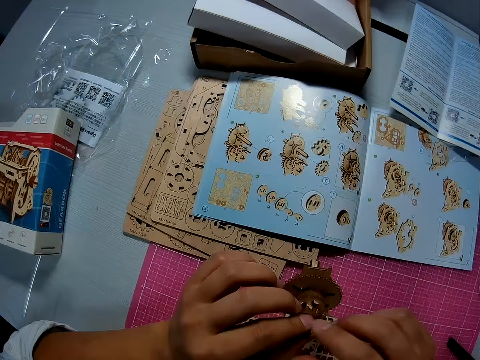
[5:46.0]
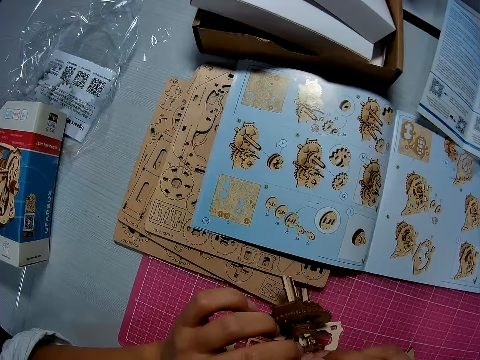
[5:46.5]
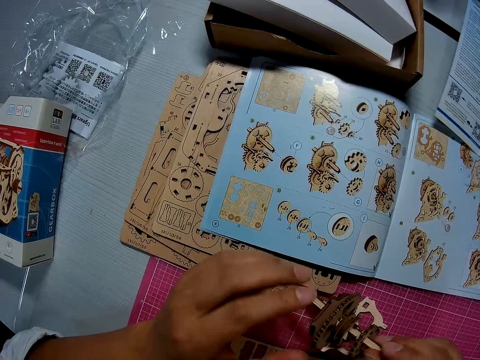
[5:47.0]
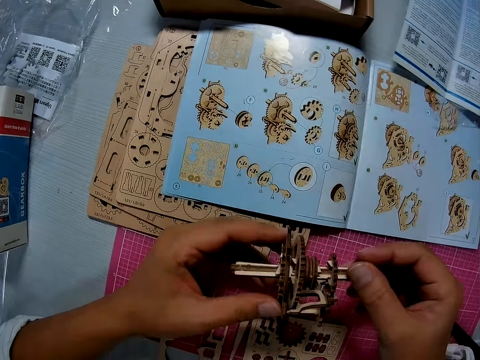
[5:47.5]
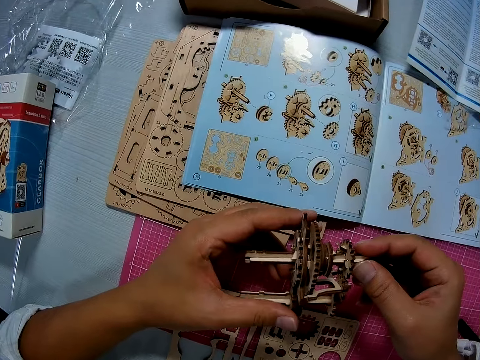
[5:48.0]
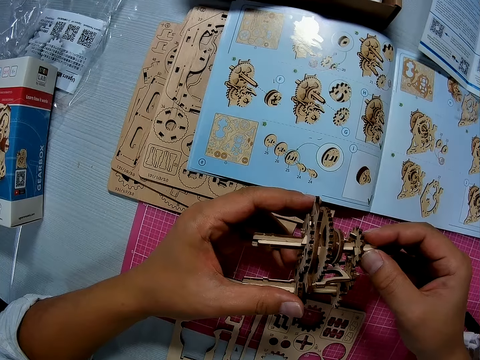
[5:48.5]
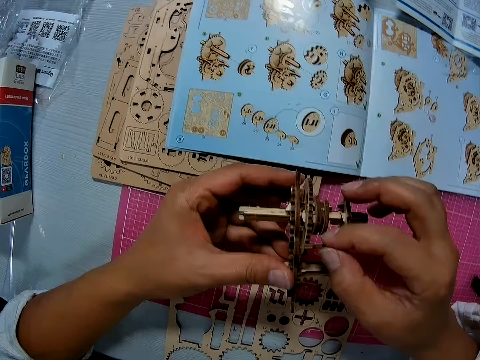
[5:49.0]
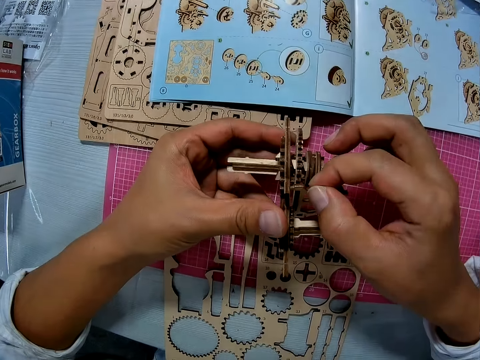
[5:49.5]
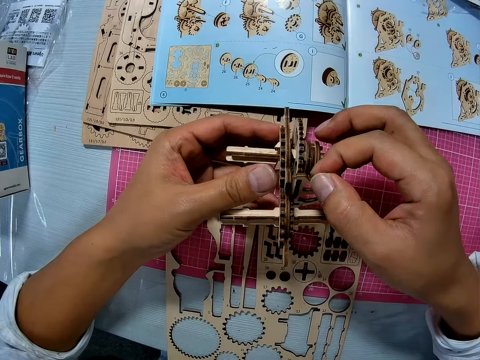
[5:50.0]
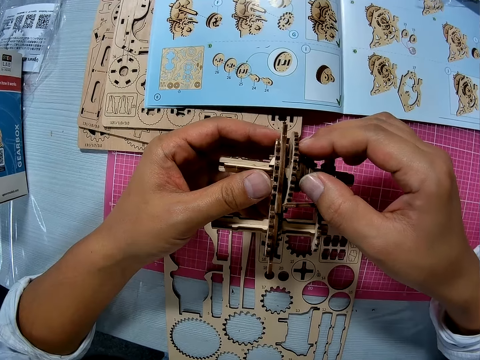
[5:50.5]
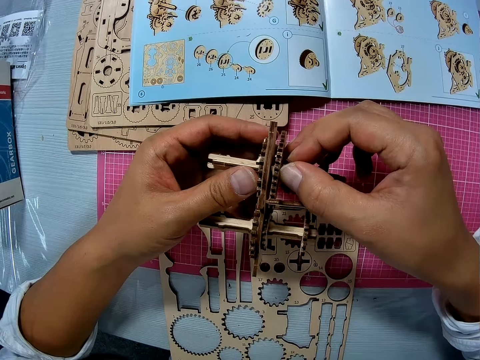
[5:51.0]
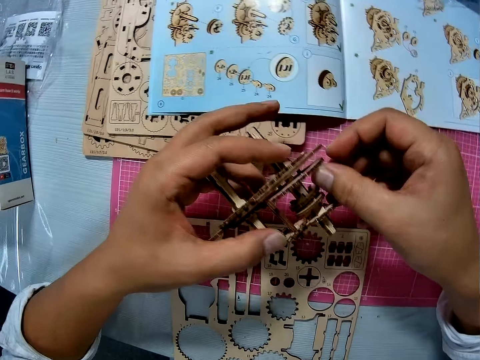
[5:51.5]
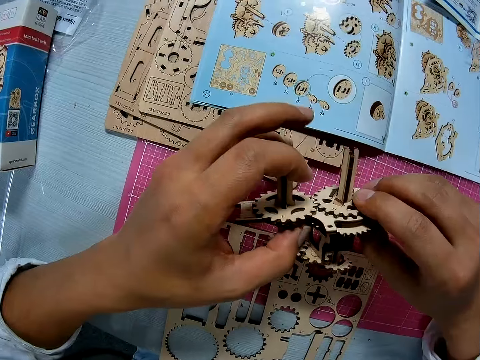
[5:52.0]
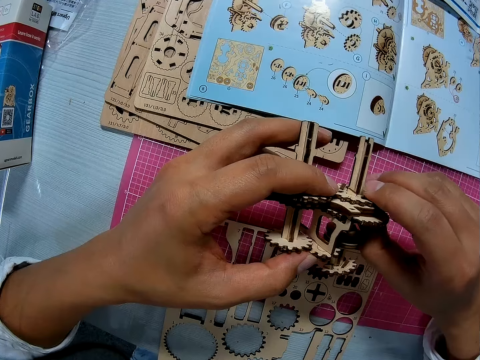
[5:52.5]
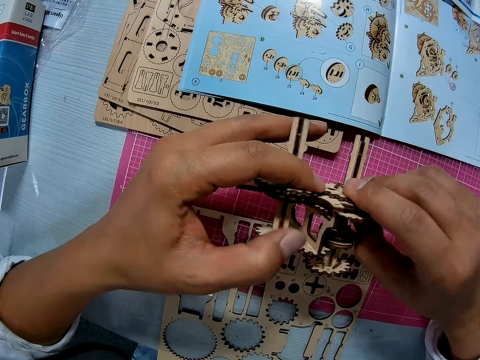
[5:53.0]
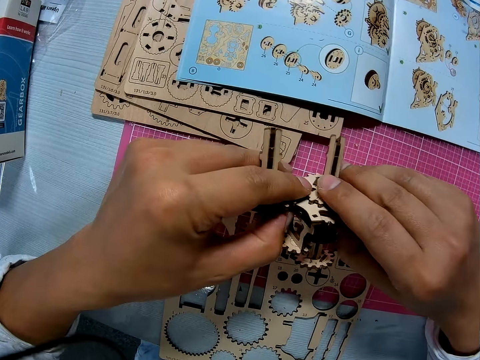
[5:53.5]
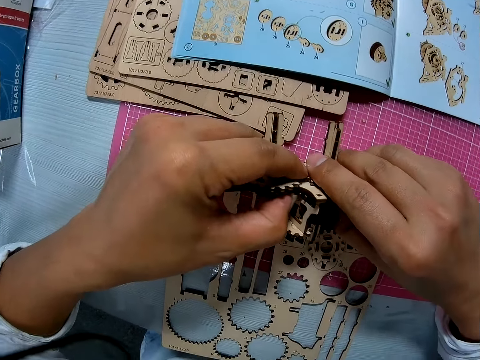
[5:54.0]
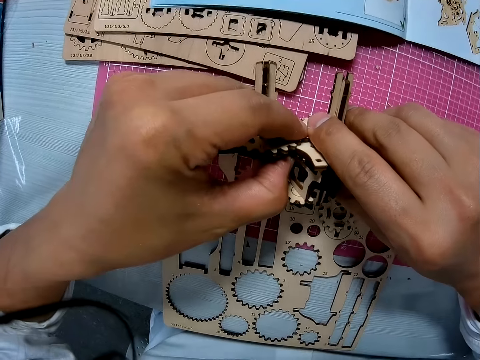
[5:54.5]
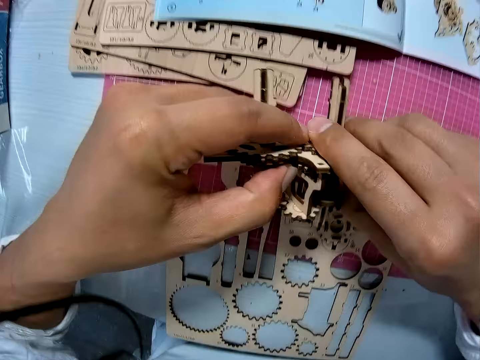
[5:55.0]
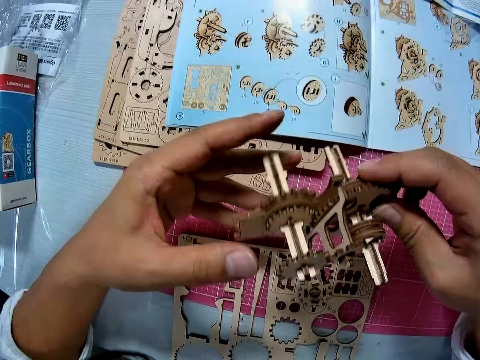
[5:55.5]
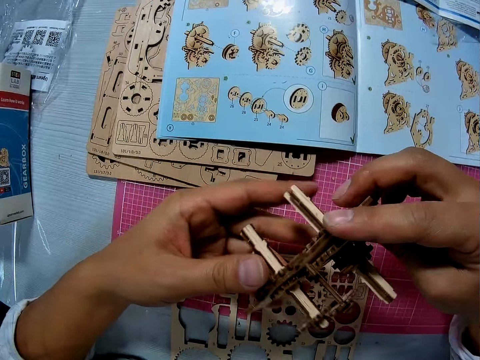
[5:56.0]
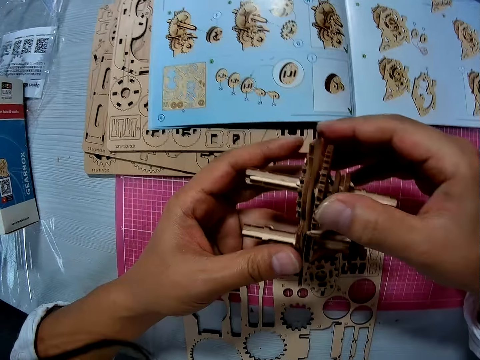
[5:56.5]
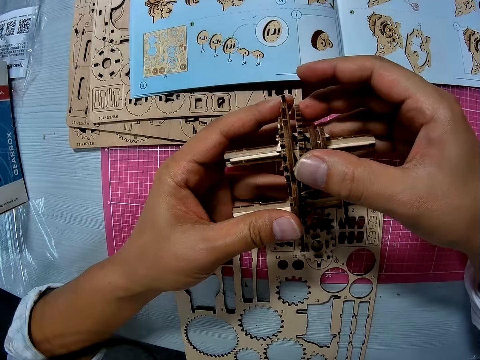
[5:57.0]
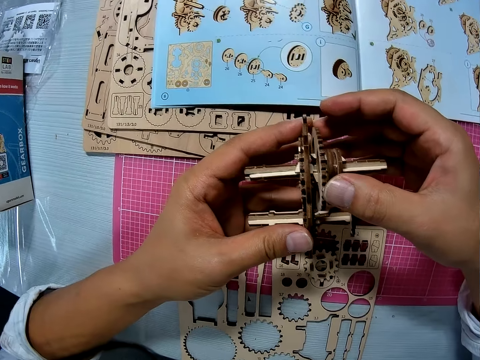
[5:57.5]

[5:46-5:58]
The camera wearer touches the stem gearbox.

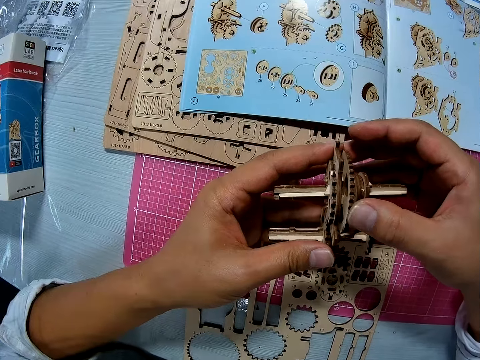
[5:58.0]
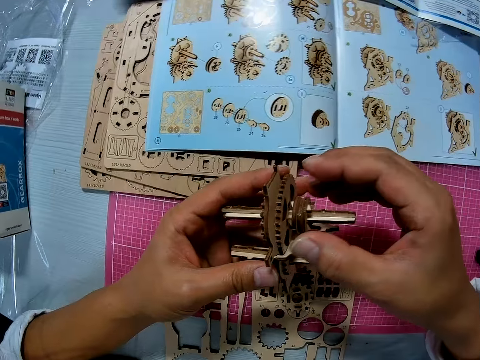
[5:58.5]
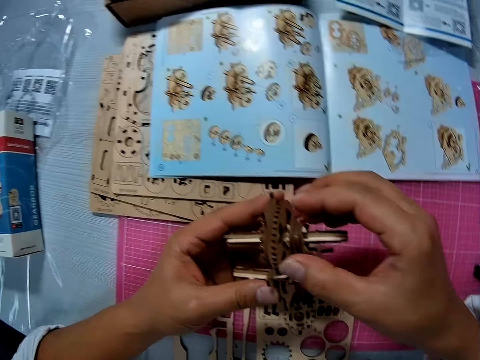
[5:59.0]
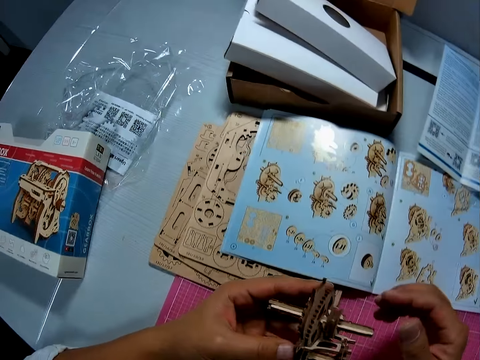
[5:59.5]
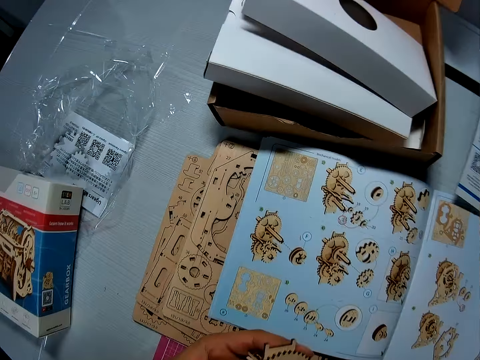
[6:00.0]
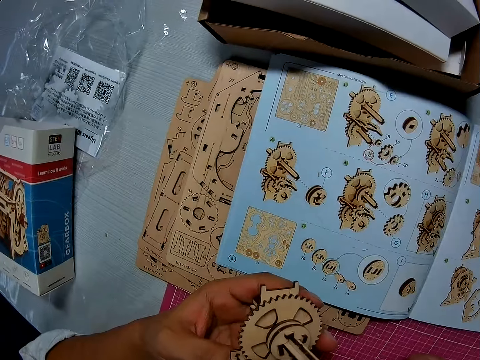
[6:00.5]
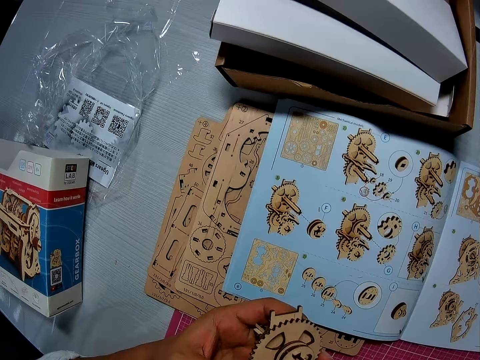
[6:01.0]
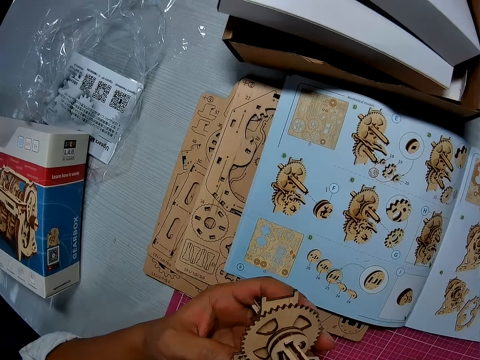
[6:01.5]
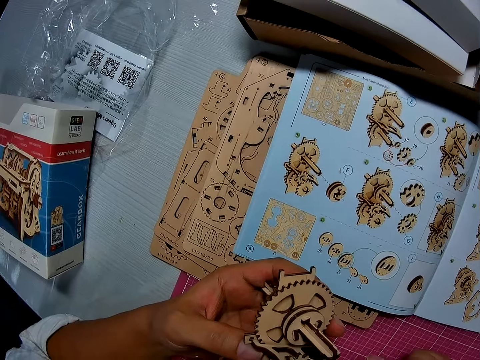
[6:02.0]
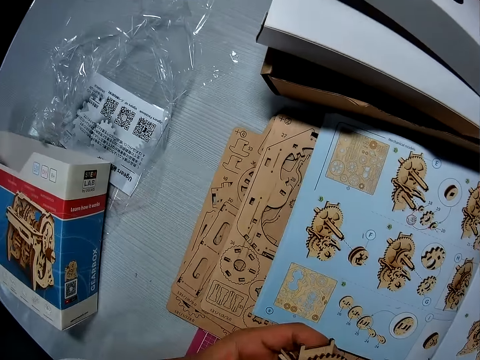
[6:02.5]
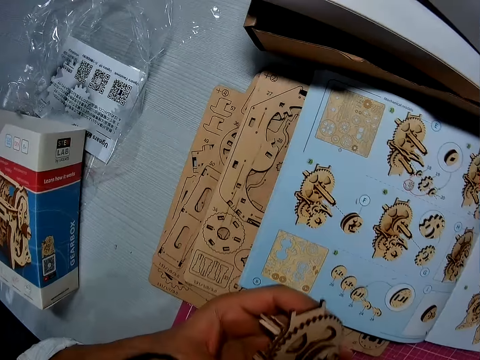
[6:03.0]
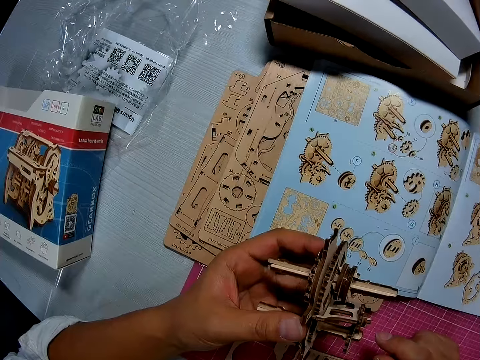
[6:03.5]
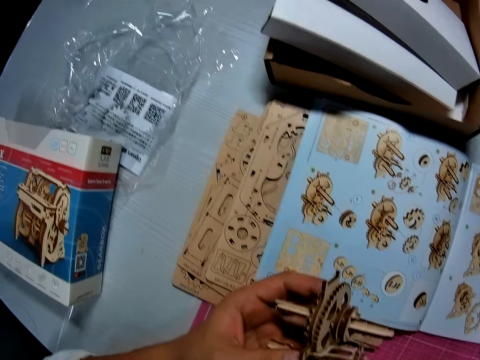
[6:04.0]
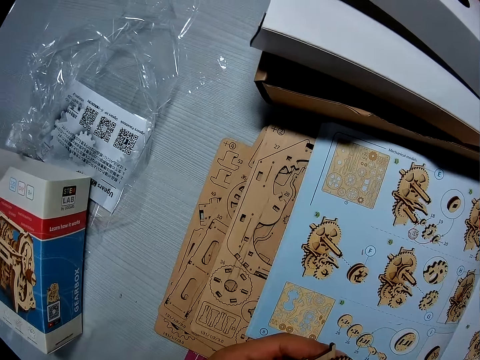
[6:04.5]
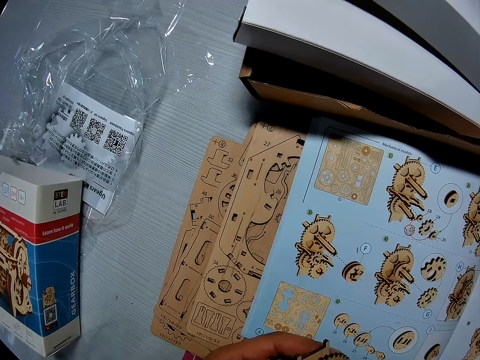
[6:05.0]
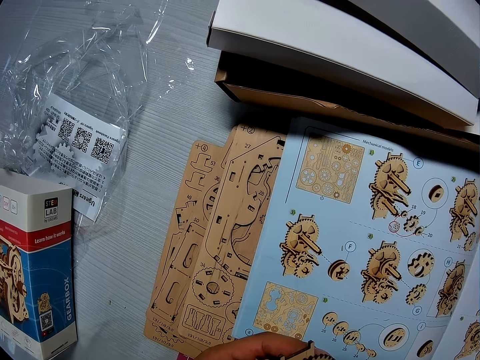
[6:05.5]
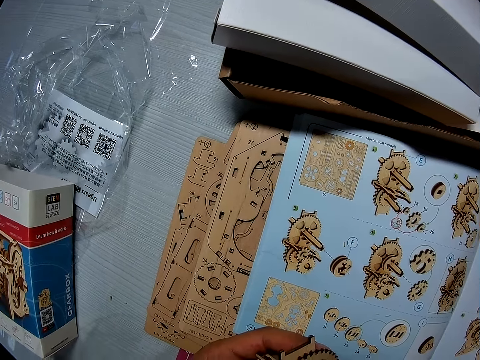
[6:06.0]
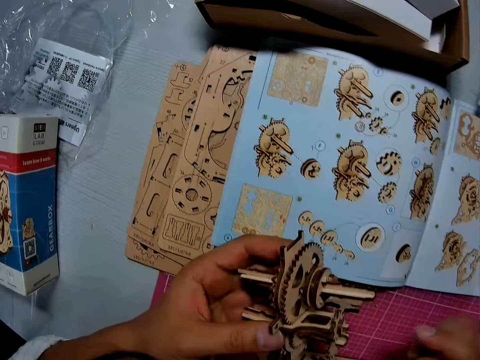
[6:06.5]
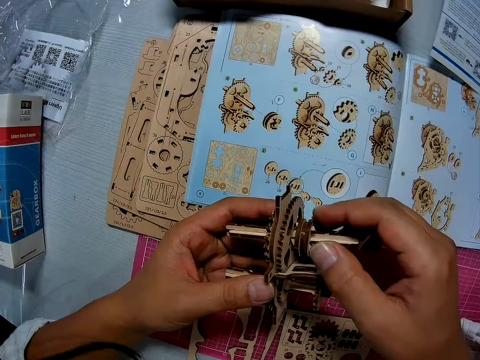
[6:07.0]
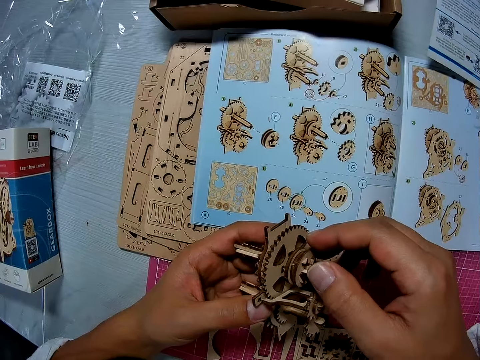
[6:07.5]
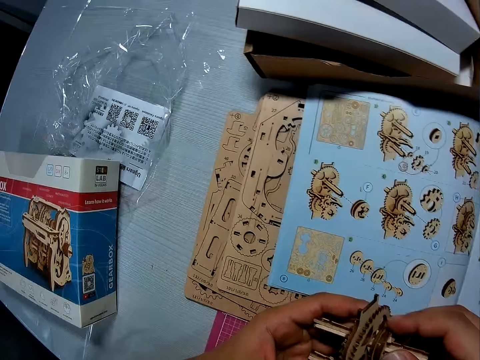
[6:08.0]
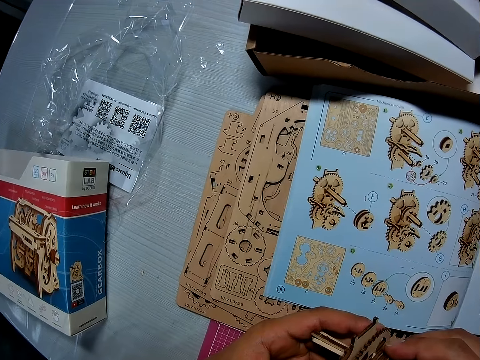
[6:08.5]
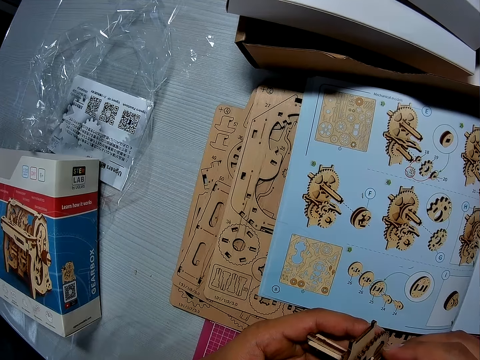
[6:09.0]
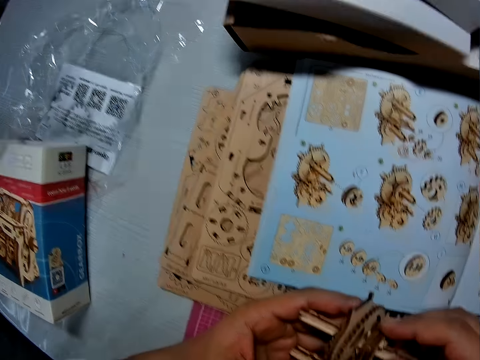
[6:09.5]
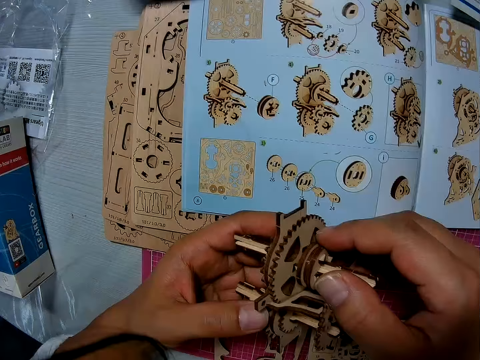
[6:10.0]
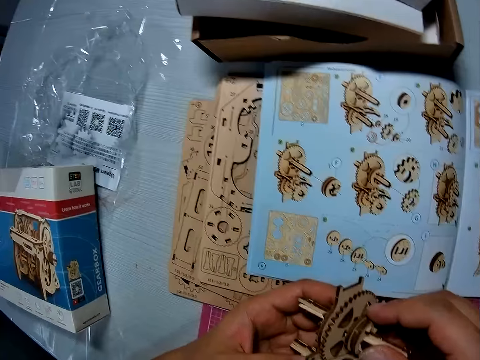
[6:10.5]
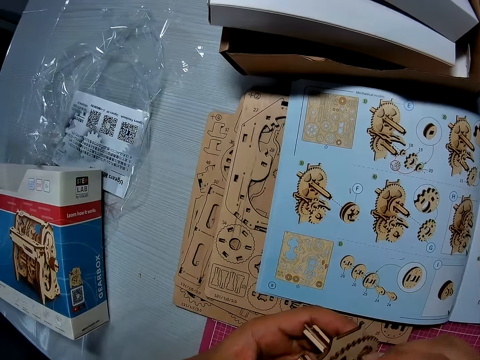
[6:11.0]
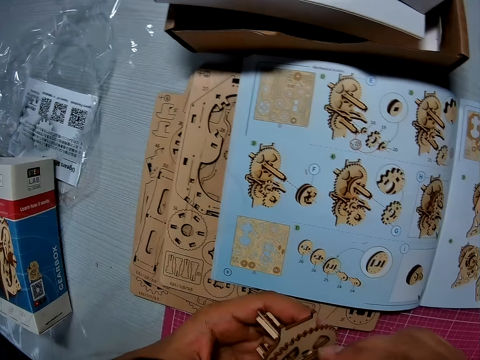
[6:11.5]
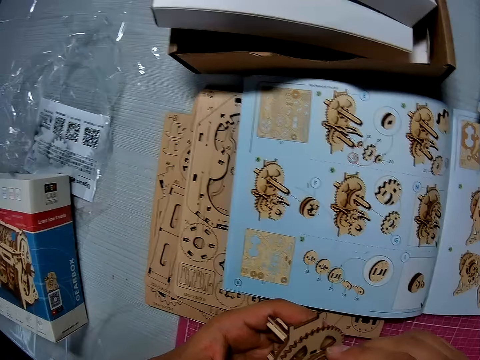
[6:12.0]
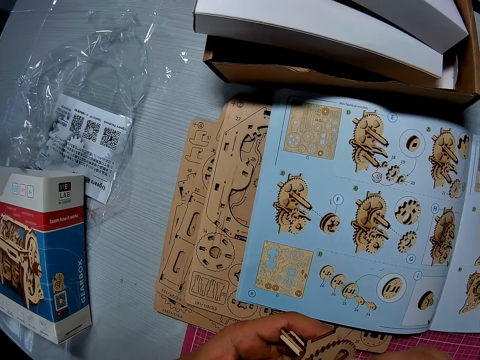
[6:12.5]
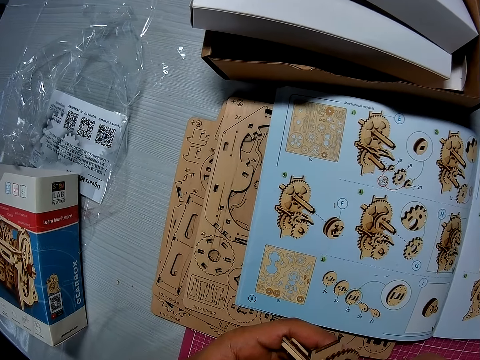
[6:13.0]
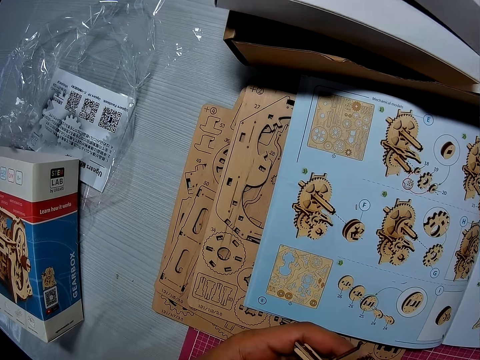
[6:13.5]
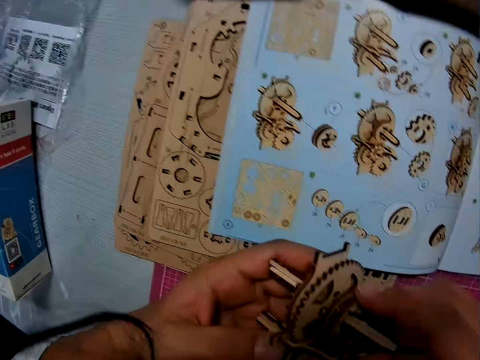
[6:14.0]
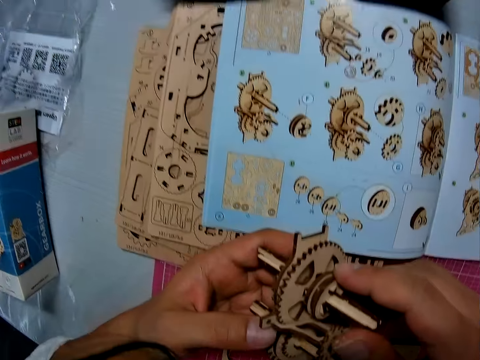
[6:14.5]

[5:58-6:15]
The camera wearer looks at the gearbox. They touch the stem gearbox.
